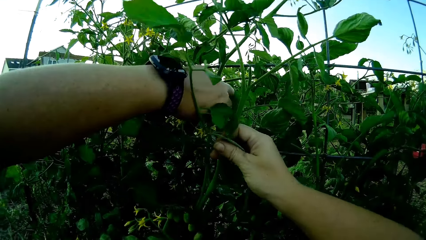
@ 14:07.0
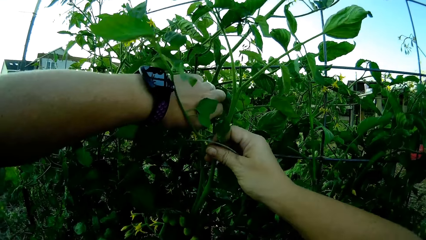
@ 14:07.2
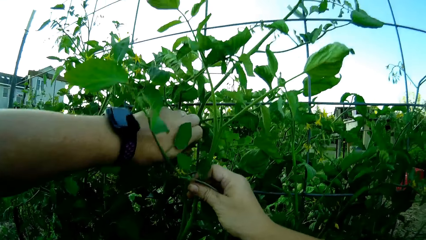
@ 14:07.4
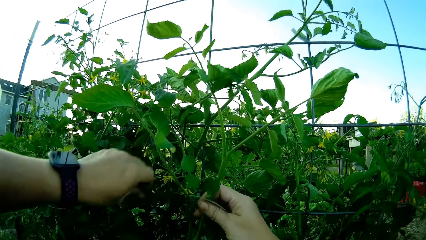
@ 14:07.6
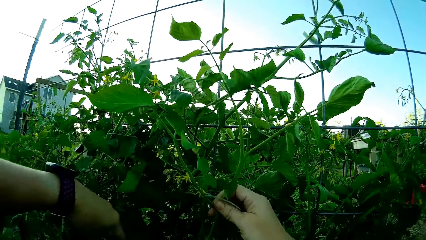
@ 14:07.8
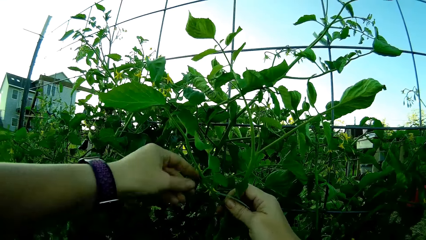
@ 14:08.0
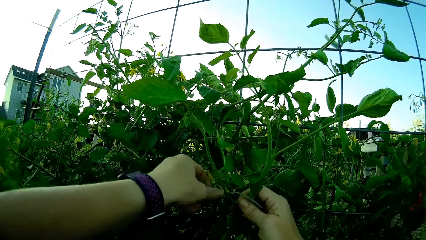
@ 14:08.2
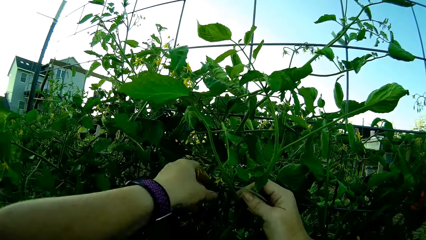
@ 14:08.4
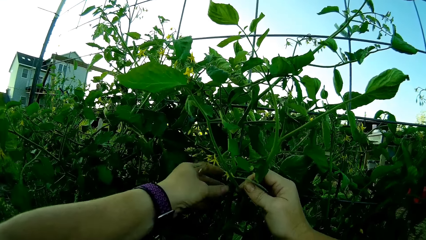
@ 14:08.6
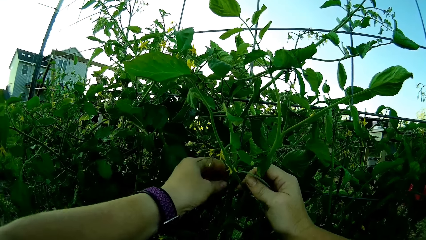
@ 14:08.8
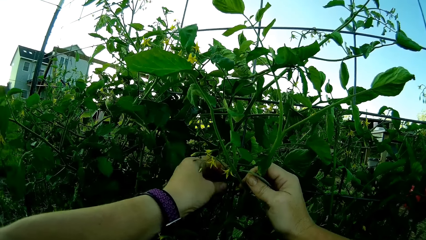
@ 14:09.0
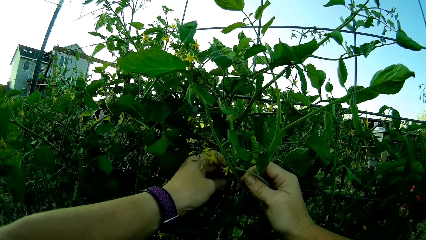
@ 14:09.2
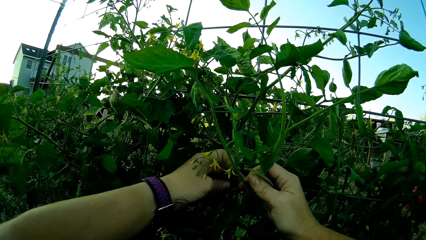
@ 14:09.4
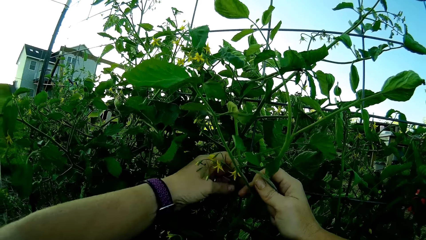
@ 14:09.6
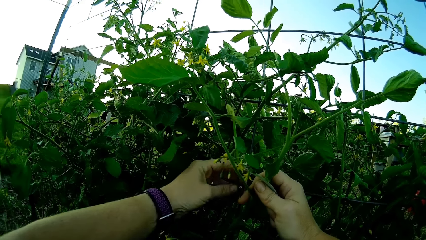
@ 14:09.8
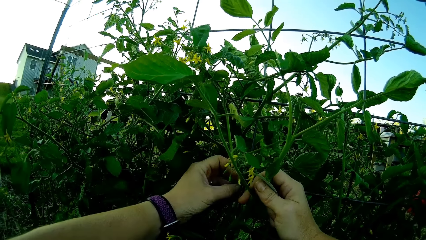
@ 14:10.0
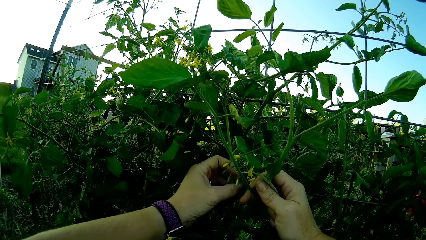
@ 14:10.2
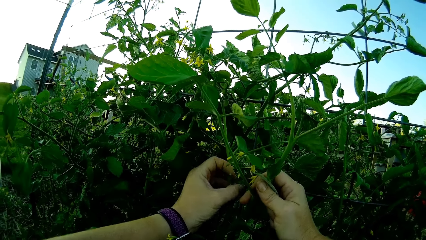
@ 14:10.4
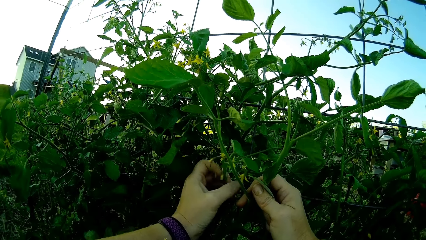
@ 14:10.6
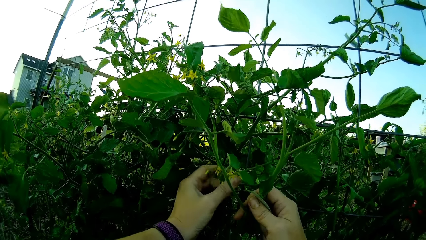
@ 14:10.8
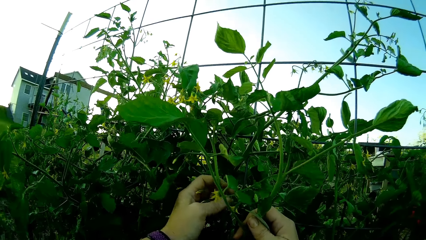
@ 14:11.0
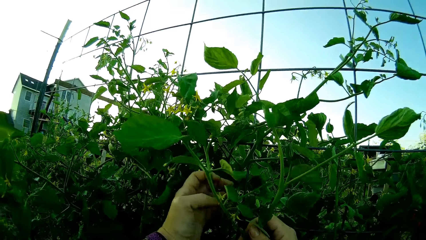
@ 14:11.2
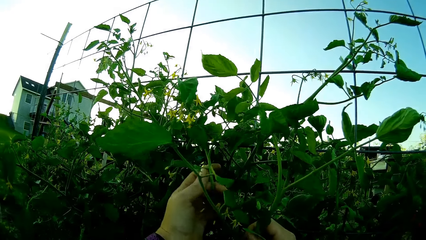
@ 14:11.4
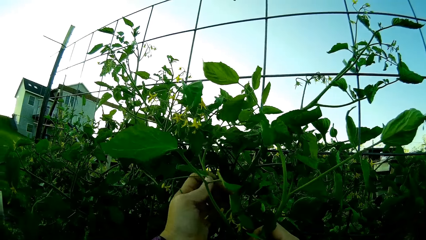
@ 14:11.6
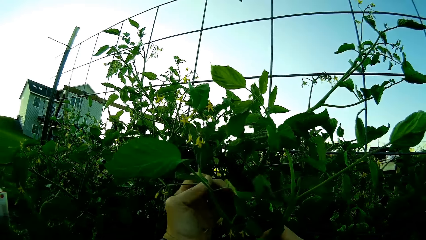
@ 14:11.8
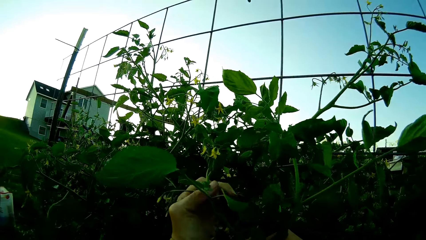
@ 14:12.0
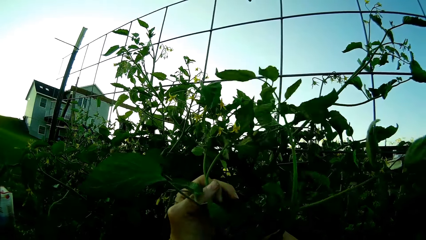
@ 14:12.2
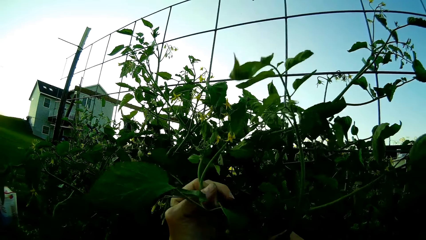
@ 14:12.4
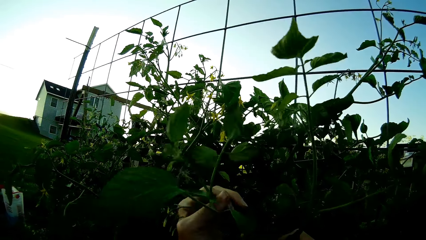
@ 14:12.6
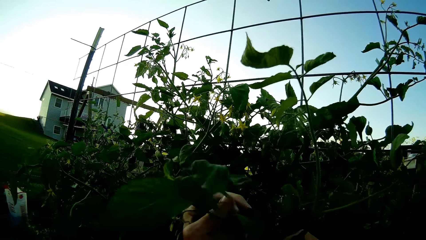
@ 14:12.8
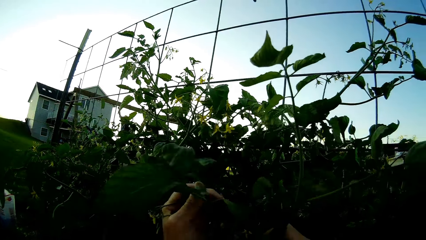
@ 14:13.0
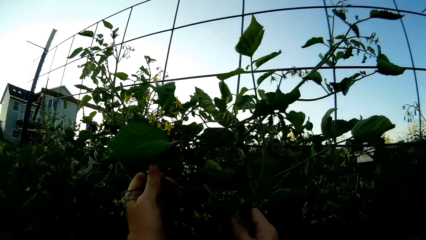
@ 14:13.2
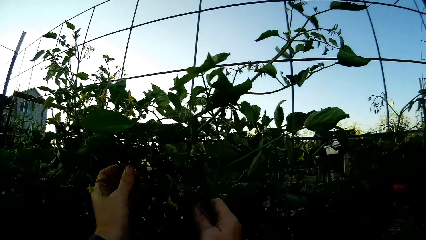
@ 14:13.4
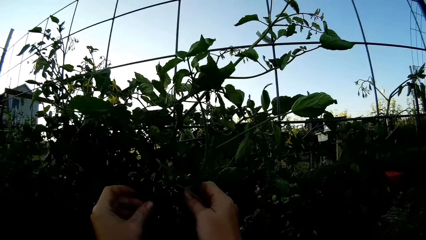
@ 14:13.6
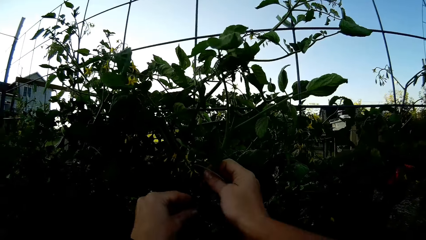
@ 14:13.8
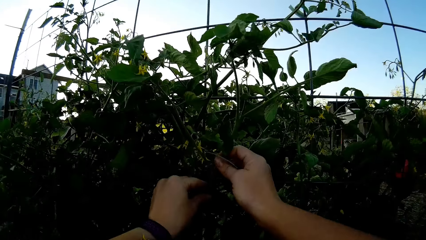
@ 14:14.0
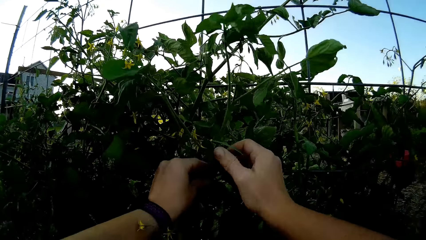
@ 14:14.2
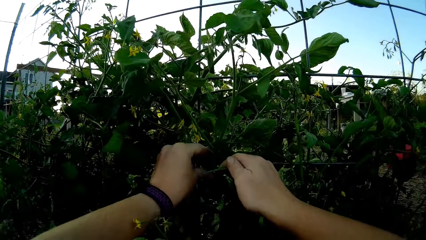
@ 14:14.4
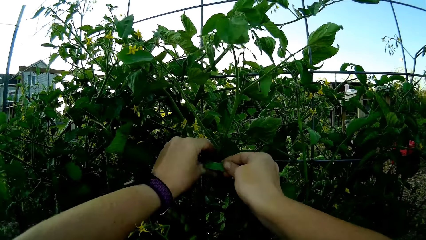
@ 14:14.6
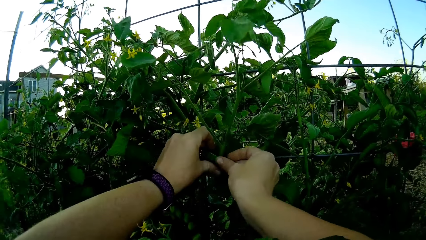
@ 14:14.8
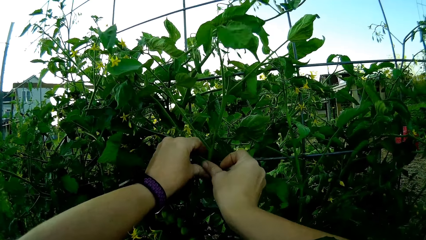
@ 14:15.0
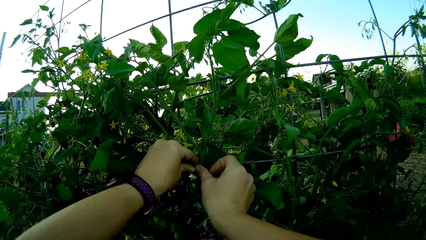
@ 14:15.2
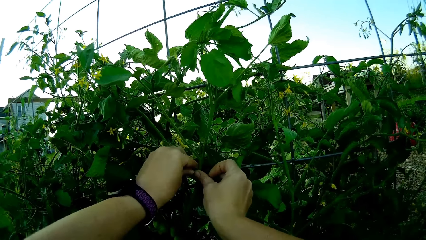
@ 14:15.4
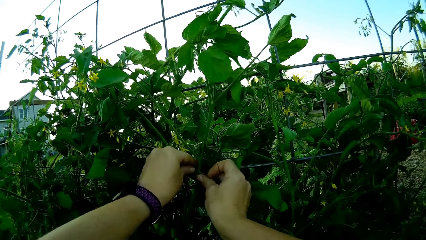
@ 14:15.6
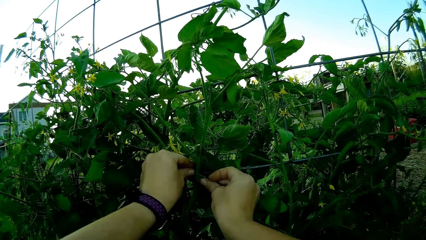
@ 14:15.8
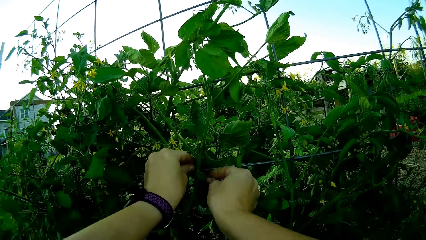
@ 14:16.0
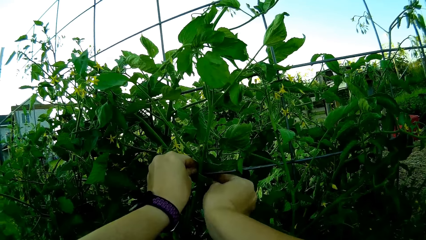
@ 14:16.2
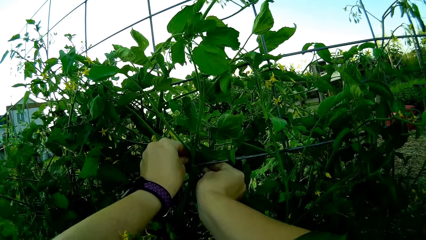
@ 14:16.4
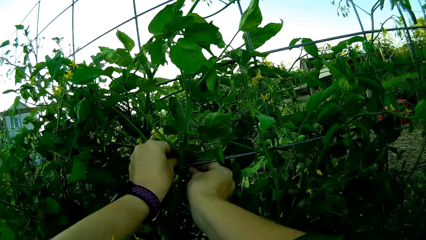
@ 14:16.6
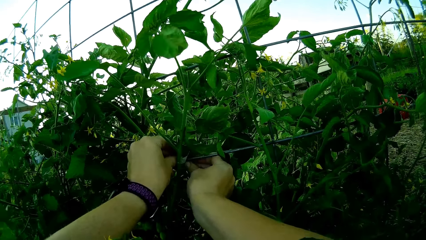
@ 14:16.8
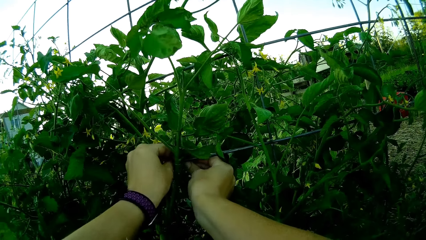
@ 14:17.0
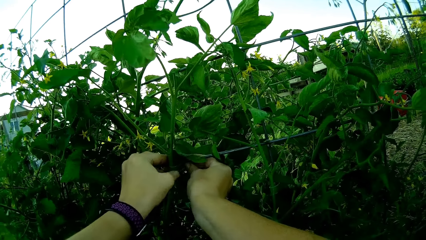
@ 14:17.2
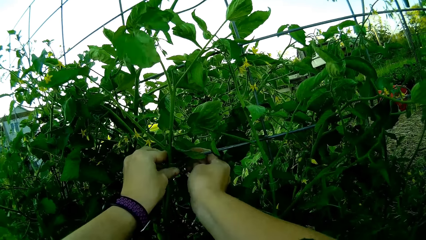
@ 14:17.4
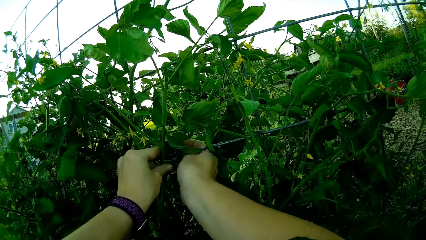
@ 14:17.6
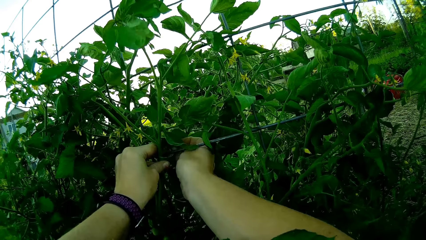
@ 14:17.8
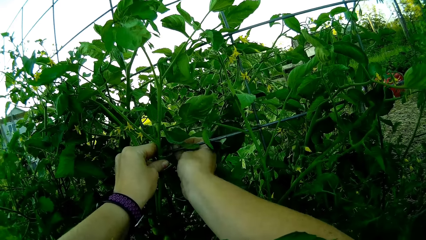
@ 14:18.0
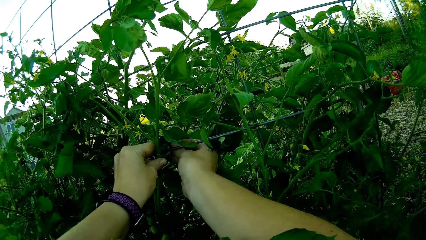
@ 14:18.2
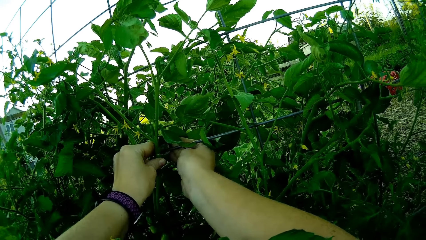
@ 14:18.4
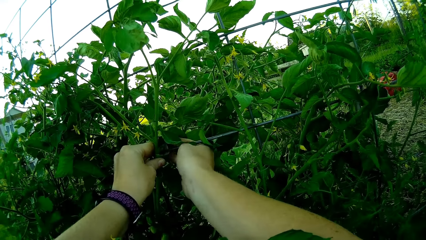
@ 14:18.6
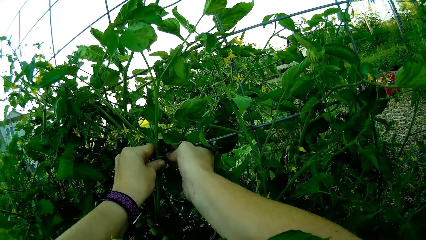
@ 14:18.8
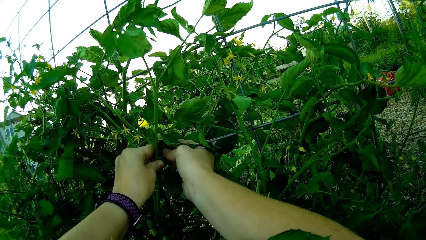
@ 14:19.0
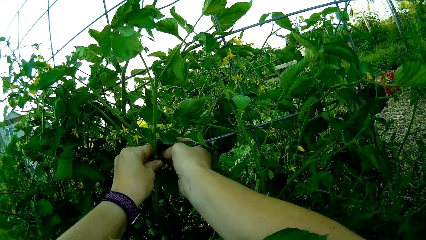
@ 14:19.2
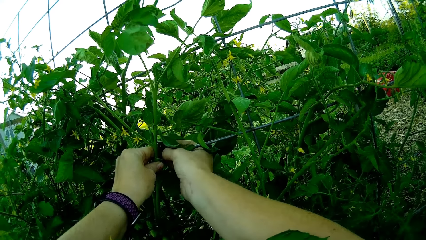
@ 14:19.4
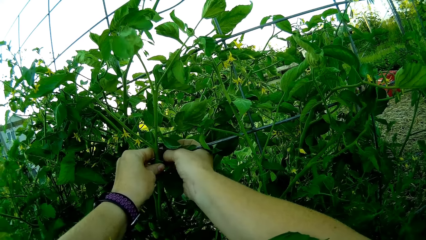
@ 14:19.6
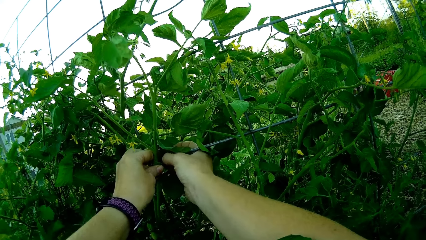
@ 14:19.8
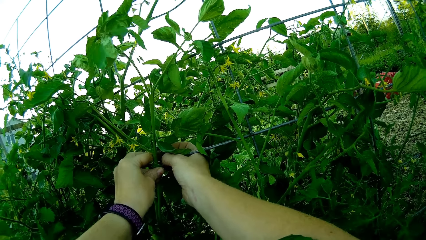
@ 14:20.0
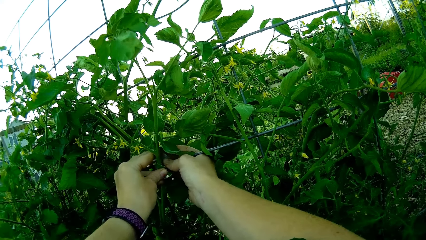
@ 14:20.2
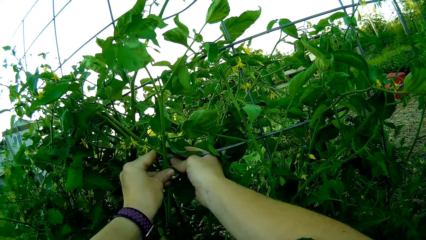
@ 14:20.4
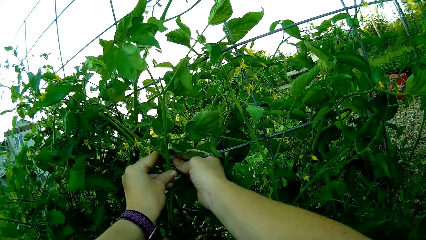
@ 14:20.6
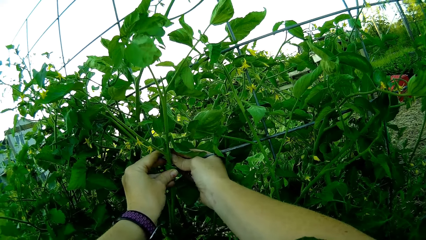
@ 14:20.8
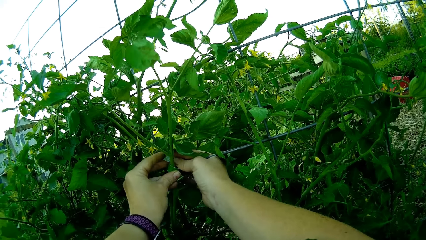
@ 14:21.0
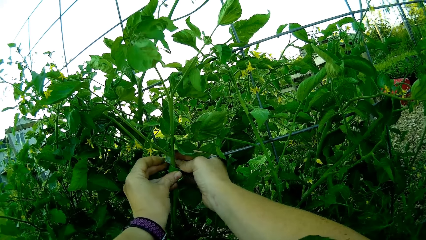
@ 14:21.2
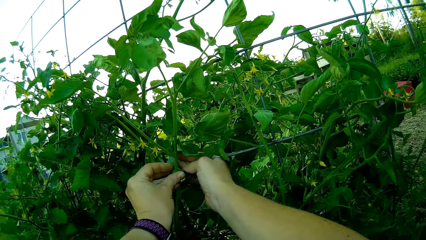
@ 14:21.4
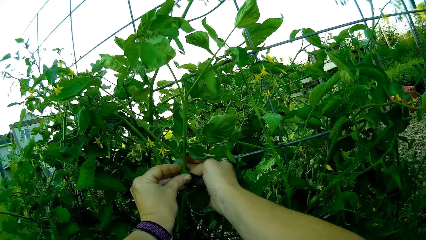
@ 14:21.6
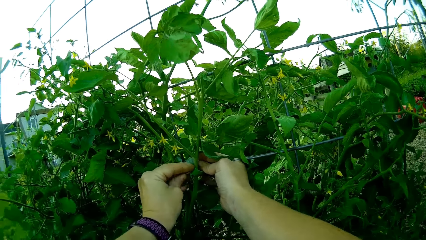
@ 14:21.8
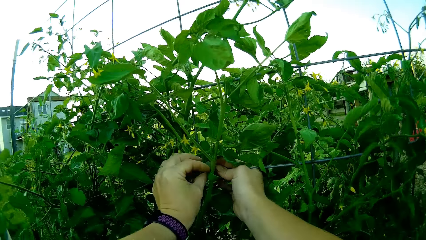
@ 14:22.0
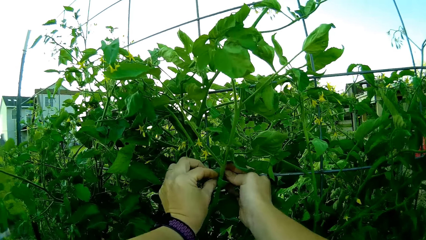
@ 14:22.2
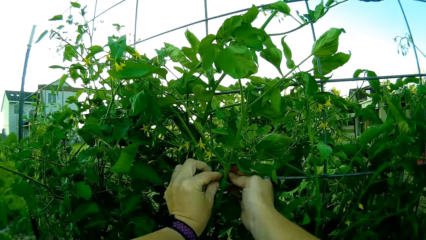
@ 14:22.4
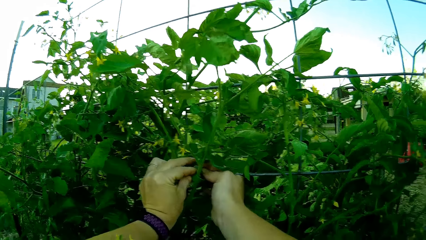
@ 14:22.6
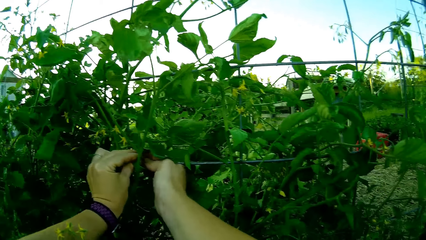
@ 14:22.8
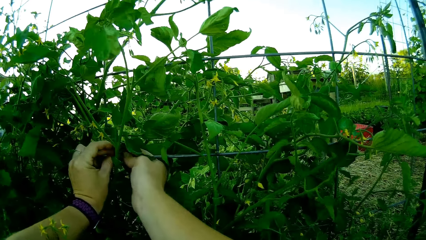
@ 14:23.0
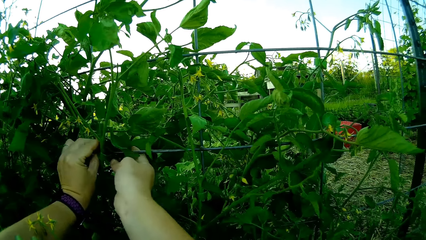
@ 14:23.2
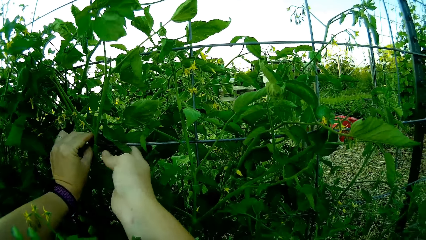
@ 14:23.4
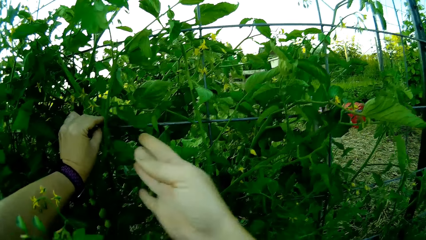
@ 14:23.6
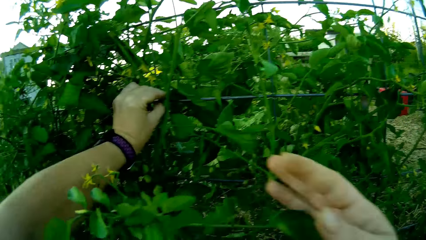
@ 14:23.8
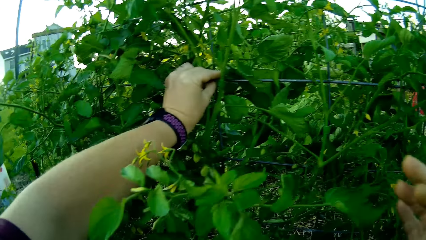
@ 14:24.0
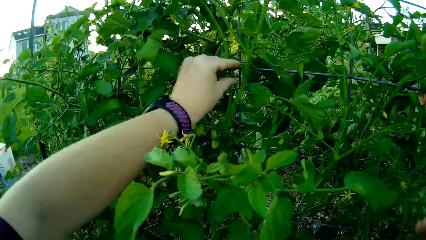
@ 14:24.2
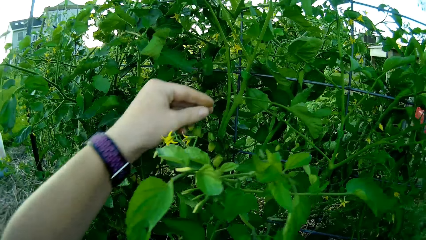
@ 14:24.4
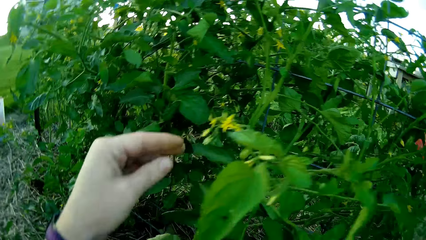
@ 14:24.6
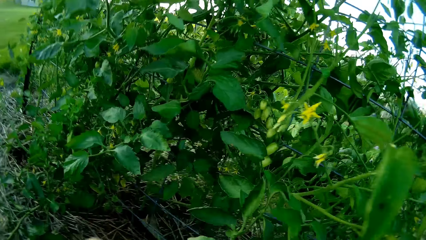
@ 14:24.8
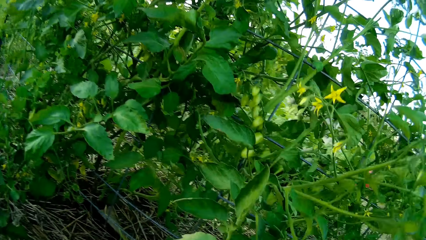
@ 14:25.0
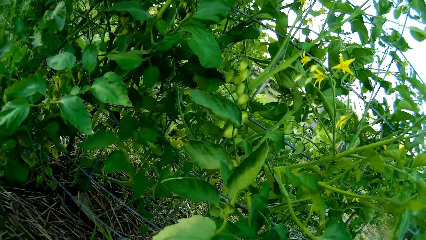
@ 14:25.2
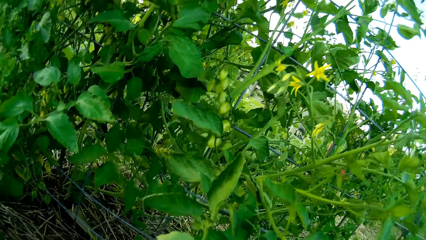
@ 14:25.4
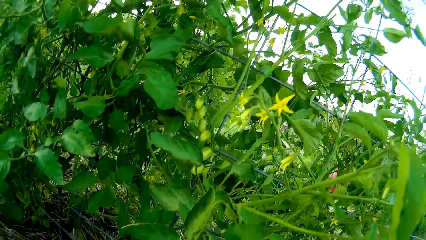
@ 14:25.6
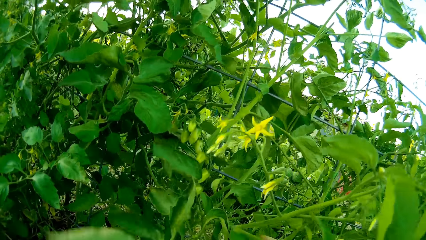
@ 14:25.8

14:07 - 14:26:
The camera wearer ties the tomato plant on the mesh with a cello tape. They remove the hand from the plant.
